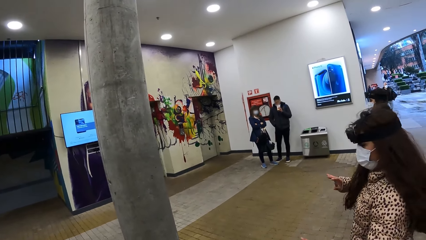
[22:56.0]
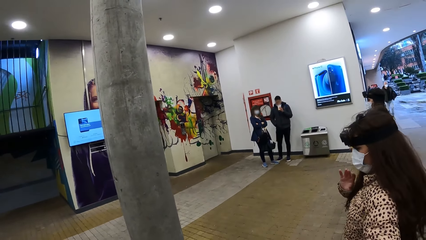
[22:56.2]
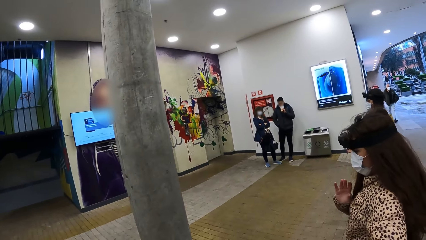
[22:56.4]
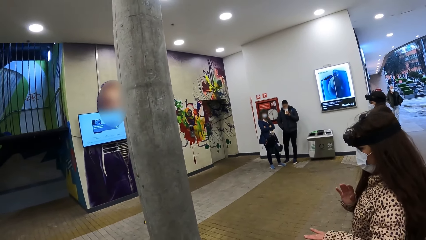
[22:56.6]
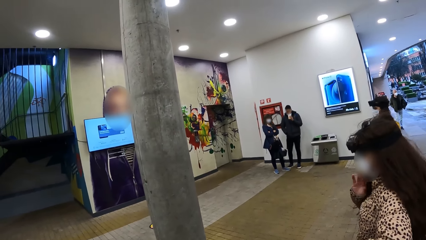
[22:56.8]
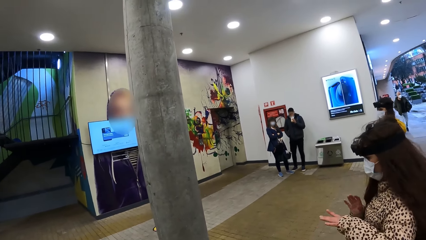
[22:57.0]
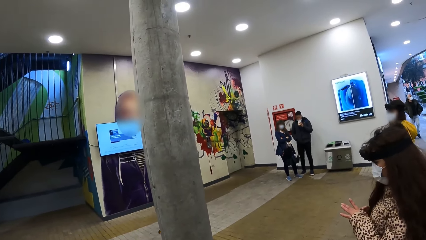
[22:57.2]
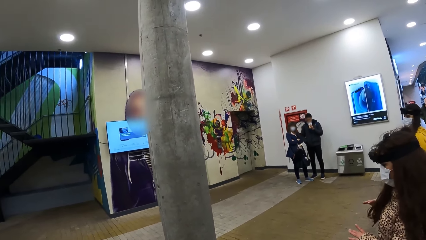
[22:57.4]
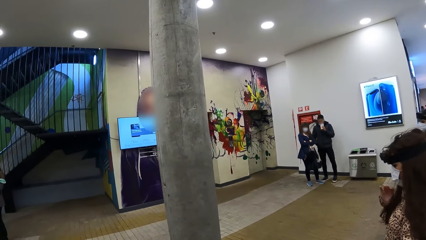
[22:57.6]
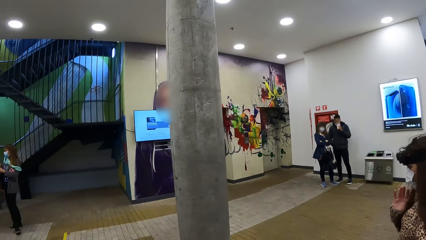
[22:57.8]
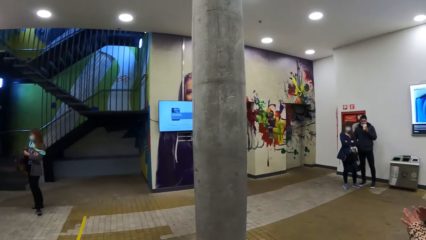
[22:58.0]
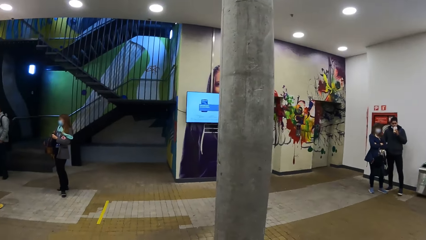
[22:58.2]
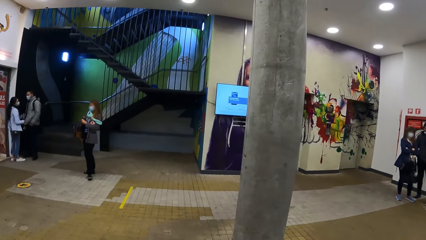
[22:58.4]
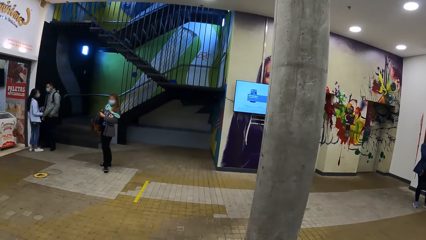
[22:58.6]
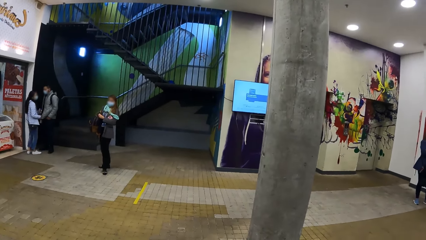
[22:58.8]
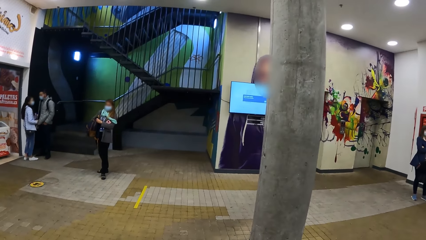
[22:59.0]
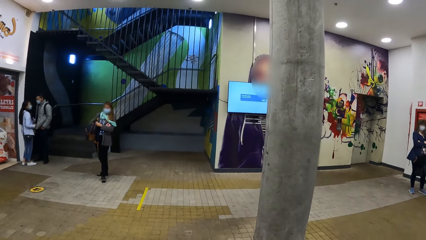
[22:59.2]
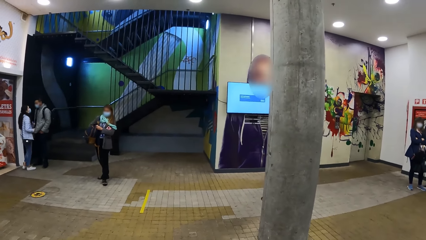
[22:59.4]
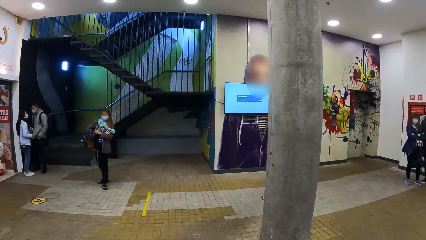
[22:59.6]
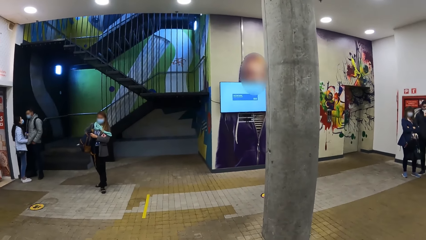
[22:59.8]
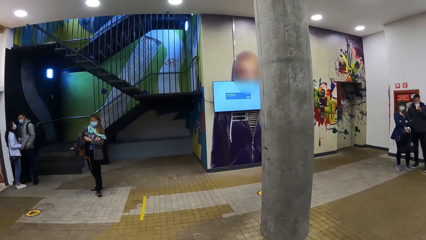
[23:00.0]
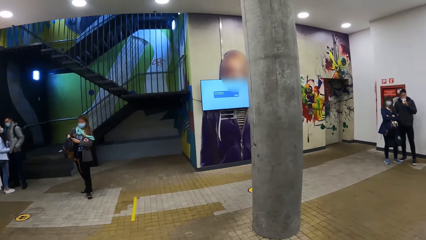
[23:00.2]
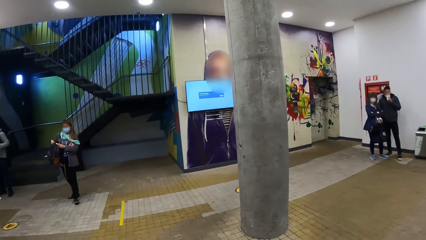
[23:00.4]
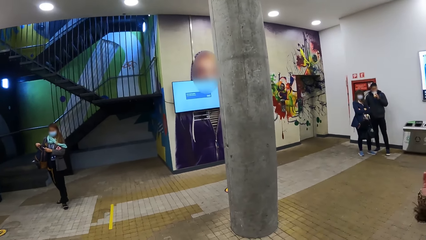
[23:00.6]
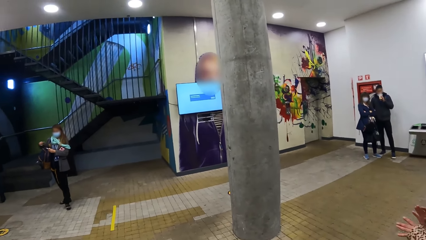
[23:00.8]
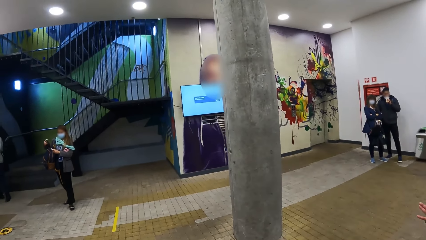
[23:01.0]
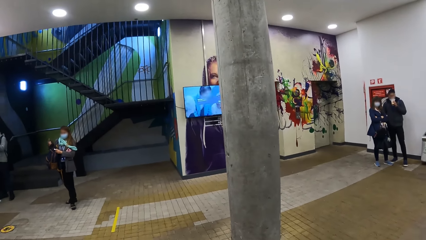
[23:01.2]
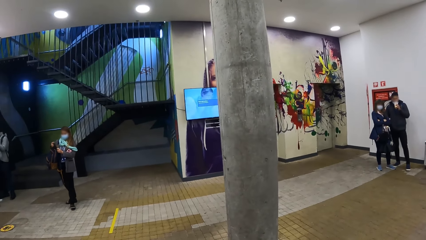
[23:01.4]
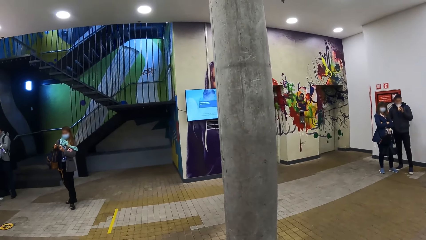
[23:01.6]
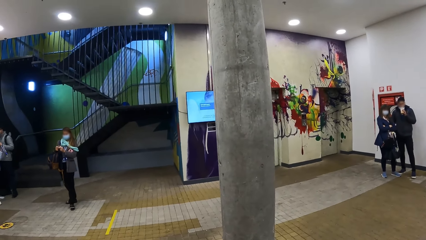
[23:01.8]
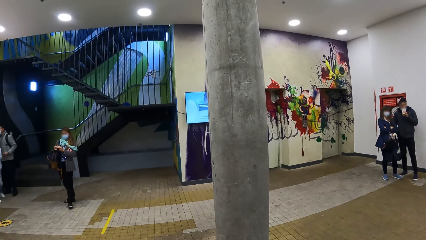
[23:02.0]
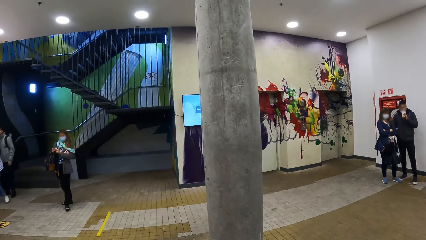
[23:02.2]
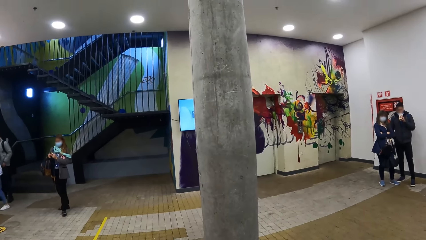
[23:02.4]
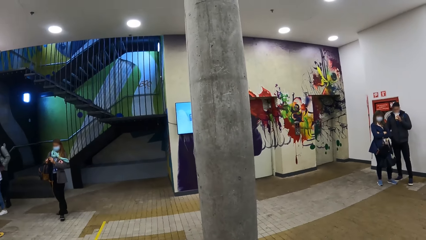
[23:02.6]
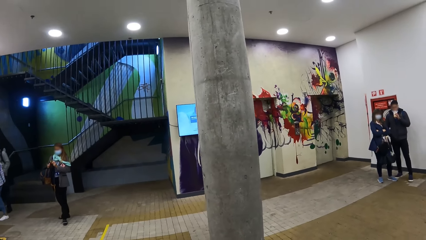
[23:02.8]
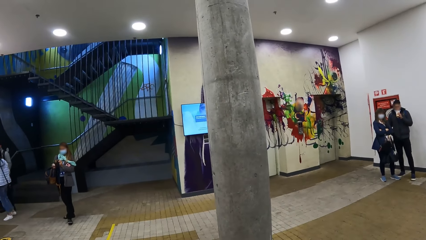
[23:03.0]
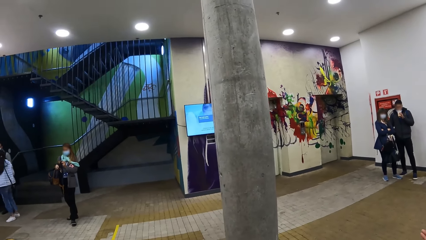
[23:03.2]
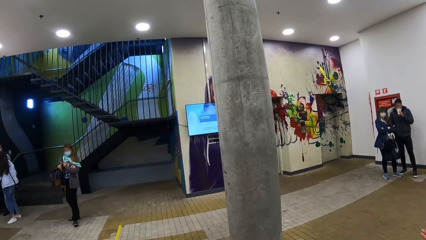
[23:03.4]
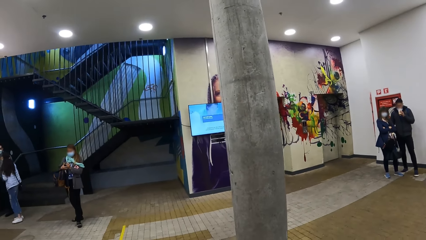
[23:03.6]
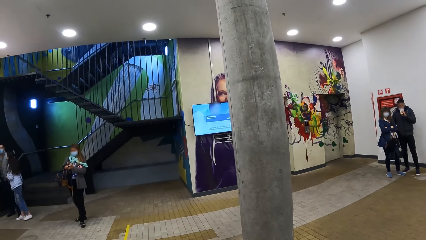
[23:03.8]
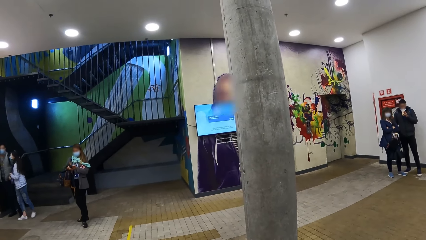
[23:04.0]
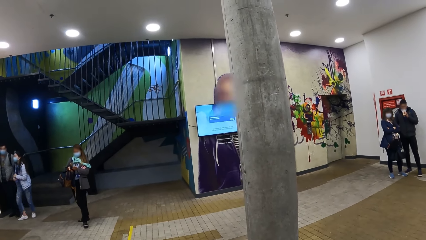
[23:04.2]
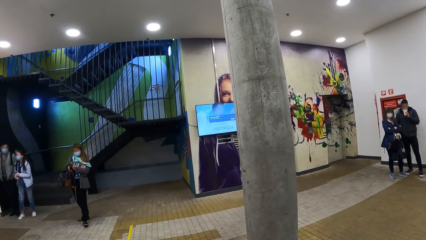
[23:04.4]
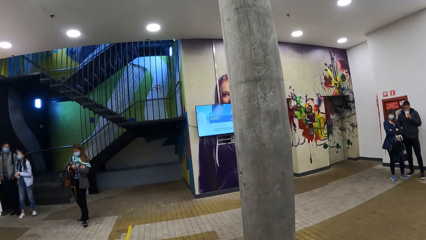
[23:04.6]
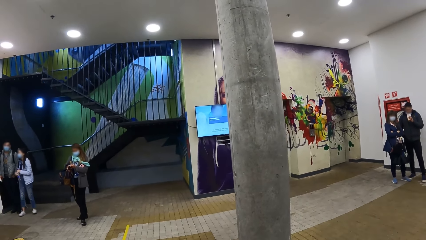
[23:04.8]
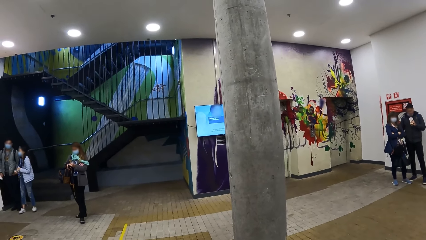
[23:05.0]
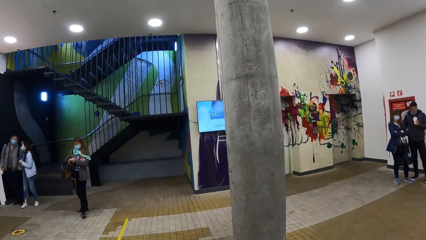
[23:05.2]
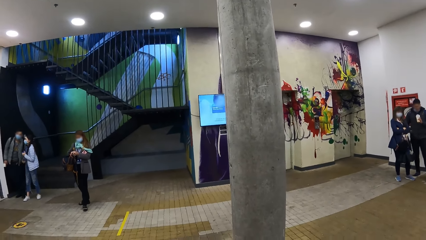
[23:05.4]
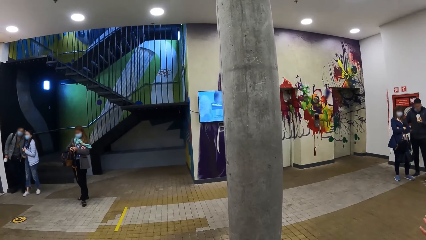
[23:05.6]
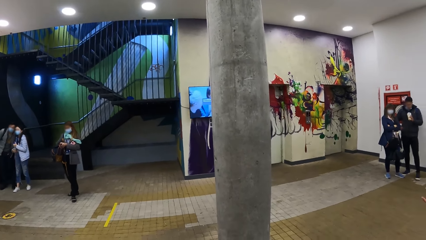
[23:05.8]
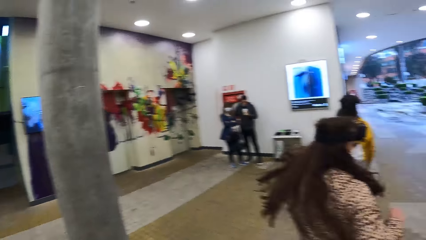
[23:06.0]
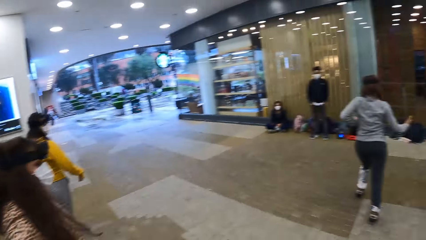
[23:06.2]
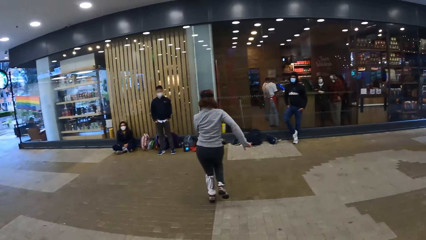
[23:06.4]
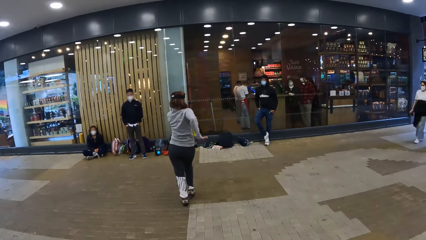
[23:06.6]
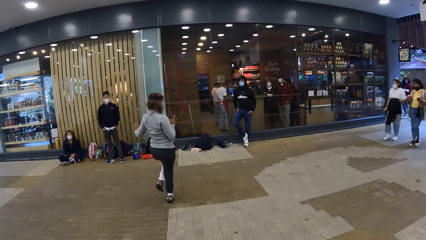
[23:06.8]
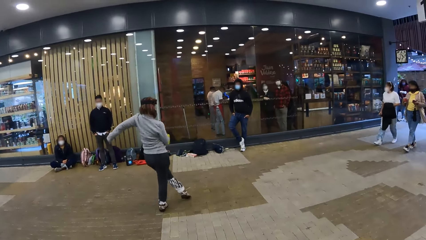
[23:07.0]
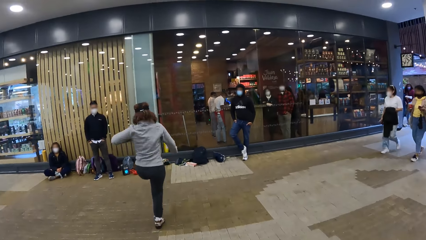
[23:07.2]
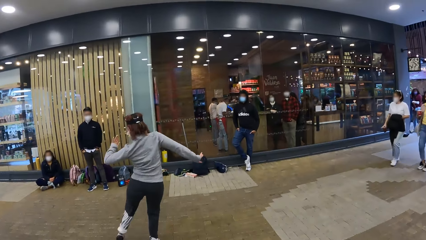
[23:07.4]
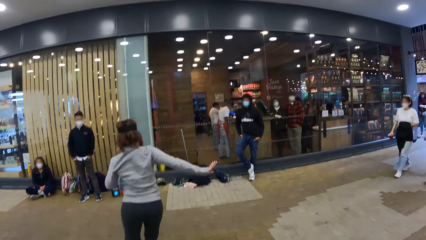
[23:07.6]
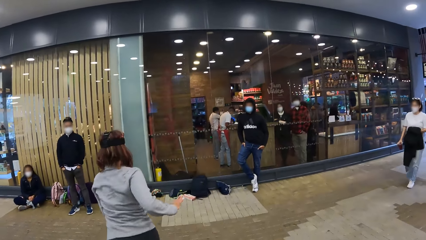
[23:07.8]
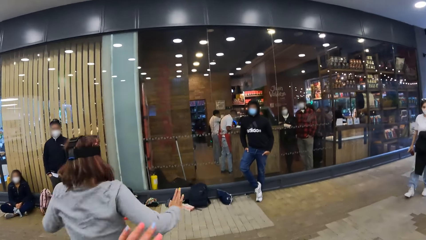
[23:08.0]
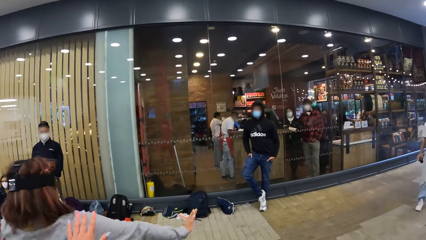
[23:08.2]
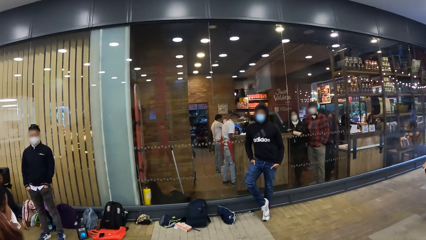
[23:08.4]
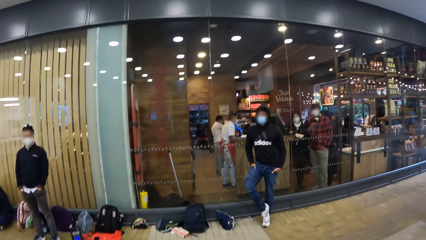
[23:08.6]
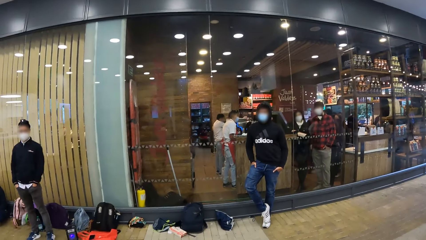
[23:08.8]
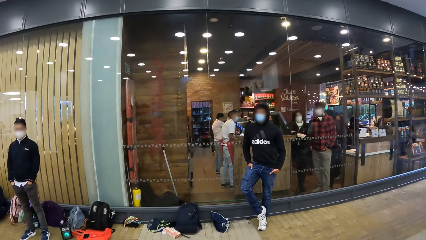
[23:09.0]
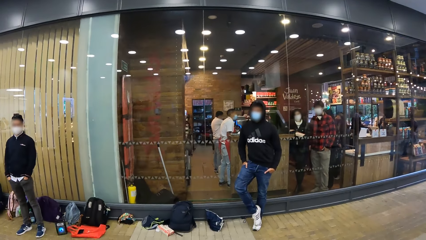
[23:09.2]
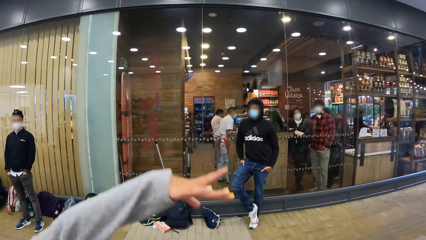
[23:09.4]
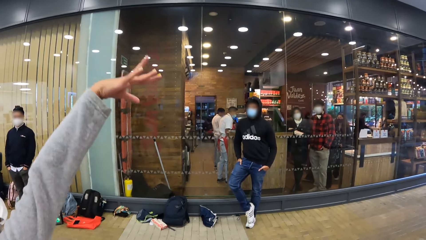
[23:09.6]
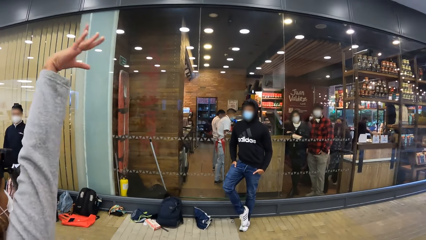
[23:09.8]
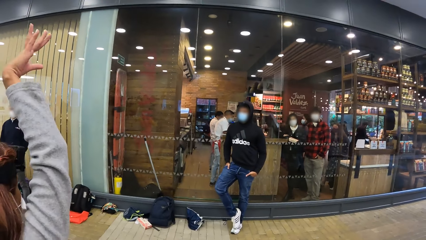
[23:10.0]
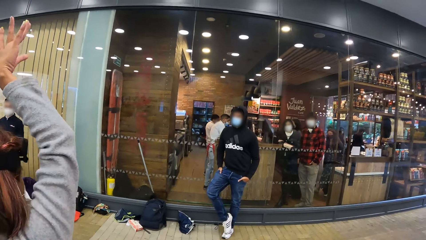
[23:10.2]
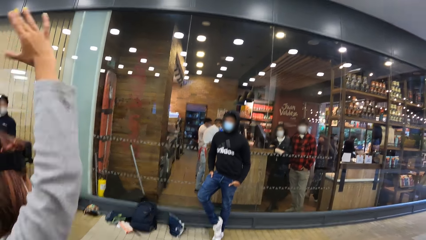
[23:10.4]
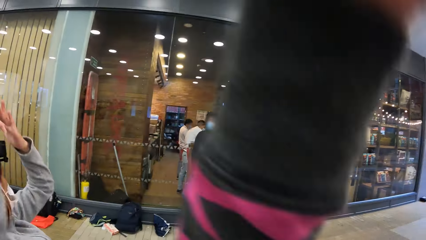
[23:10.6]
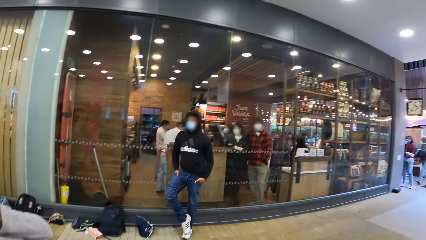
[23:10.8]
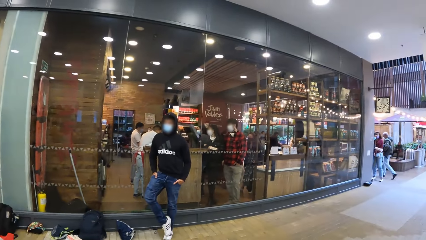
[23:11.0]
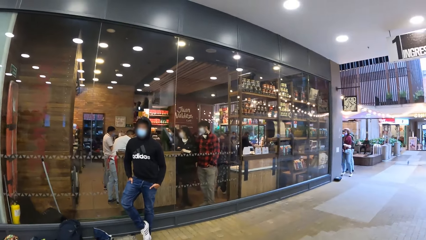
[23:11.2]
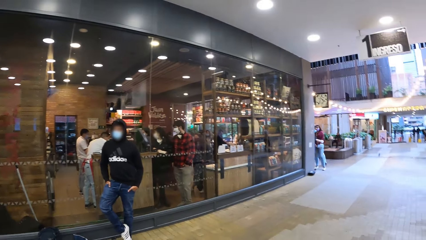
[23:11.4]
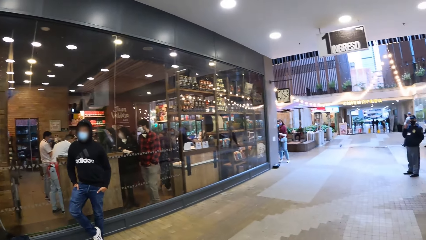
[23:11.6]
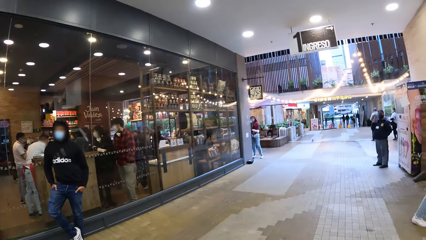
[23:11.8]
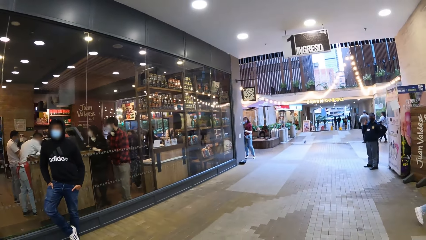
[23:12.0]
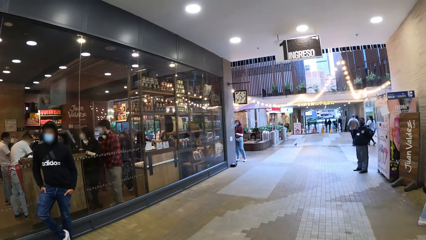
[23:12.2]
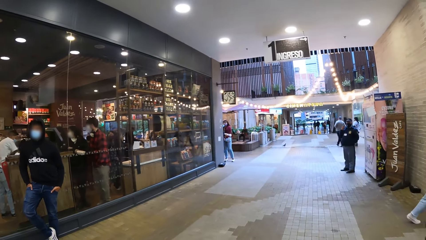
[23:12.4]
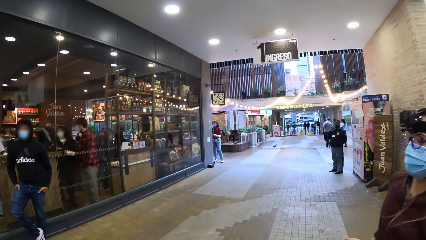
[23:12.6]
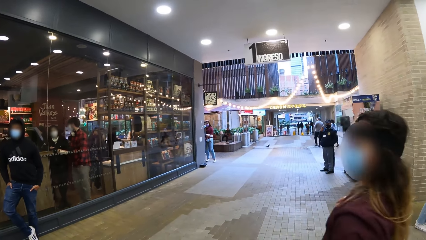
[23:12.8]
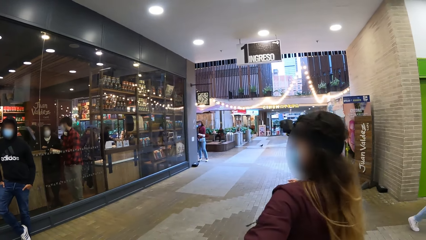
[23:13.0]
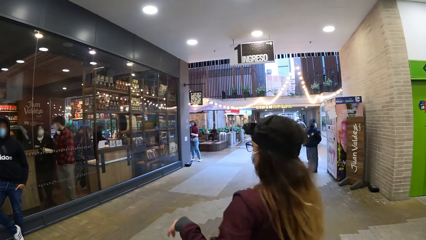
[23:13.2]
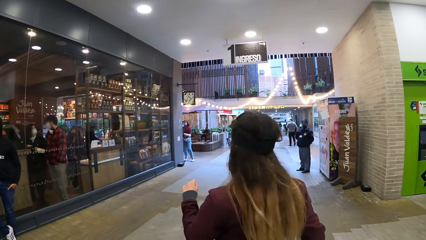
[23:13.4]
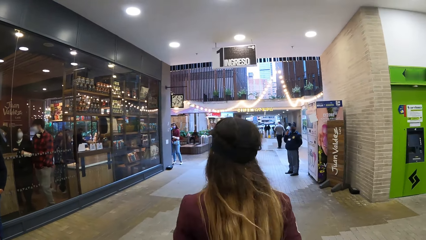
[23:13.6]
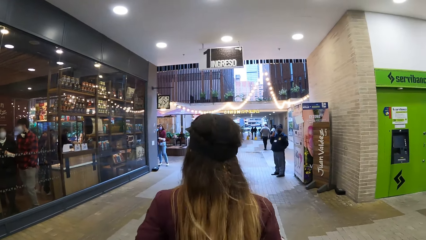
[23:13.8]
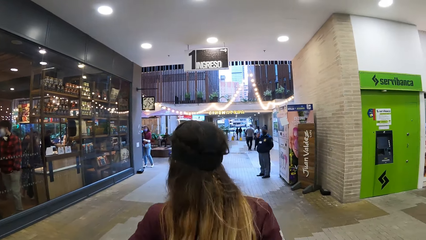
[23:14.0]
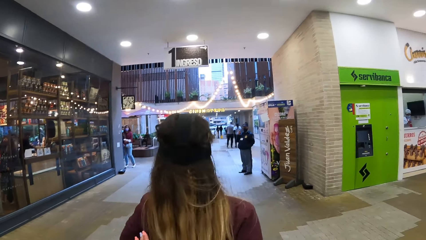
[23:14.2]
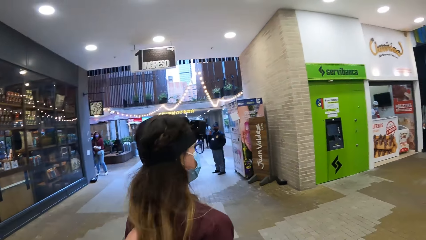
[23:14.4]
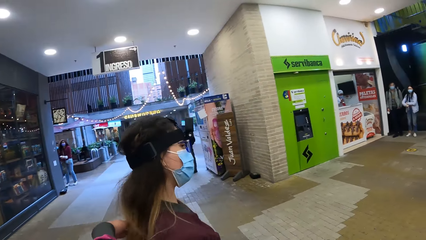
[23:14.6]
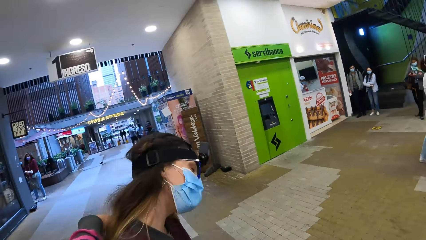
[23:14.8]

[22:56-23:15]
A woman dances. The camera wearer dances around. Another woman dances. The camera wearer turns around and moves around. She touches a person. The person dances. The camera wearer moves her hand. She turns around. Another woman dances.
